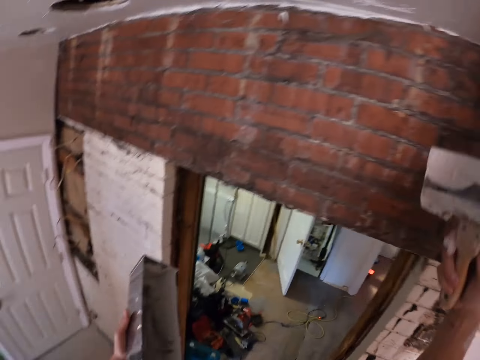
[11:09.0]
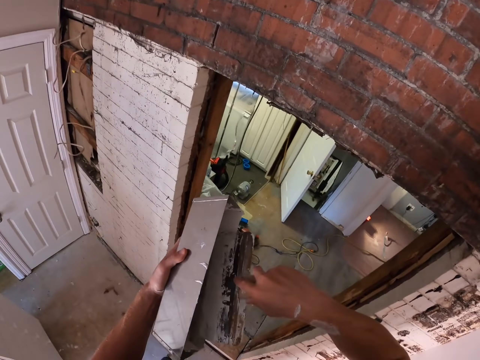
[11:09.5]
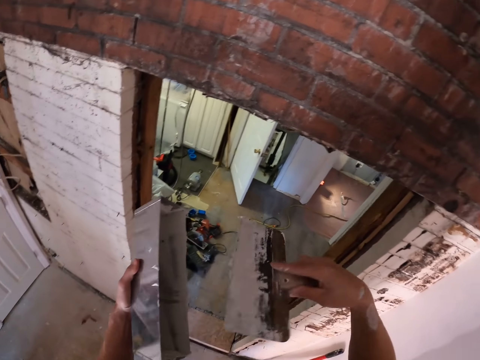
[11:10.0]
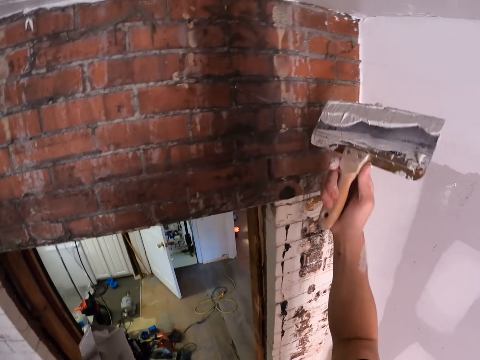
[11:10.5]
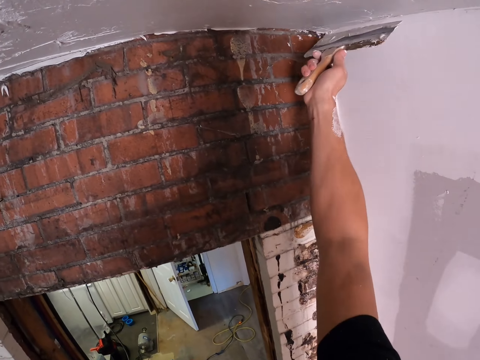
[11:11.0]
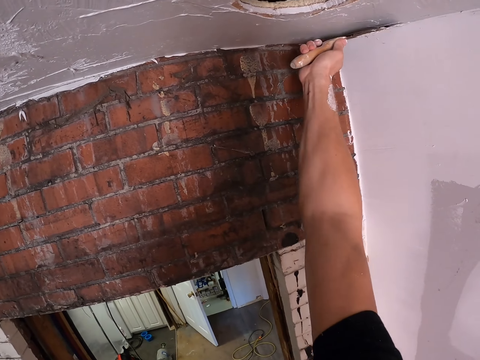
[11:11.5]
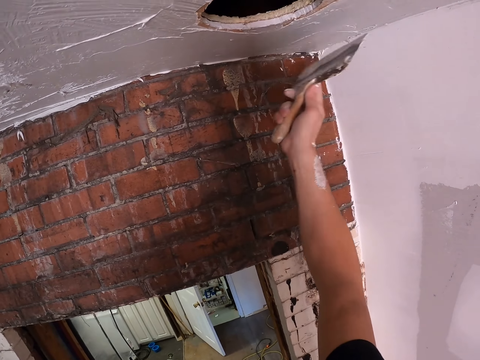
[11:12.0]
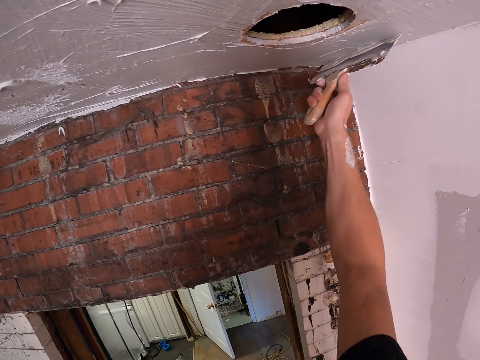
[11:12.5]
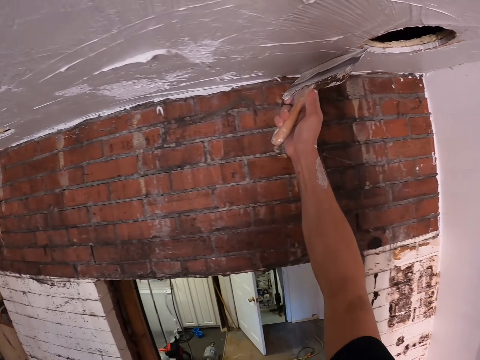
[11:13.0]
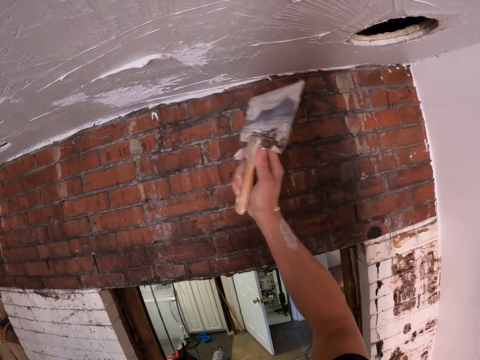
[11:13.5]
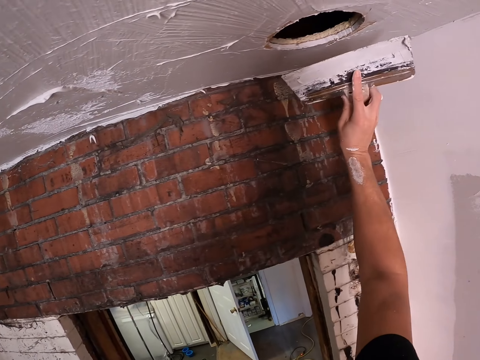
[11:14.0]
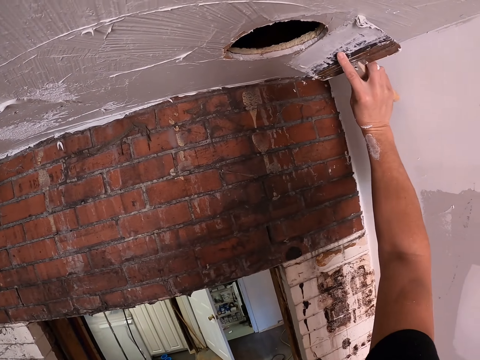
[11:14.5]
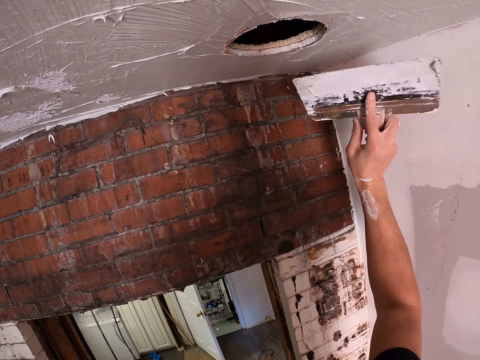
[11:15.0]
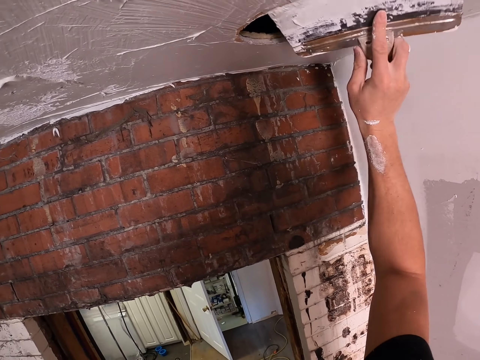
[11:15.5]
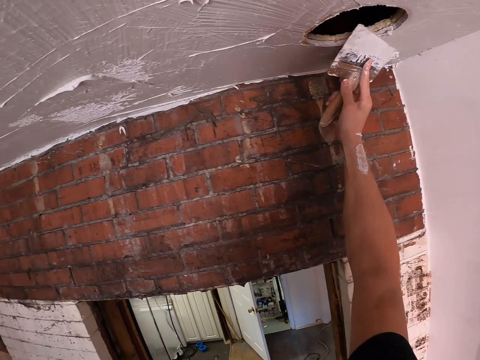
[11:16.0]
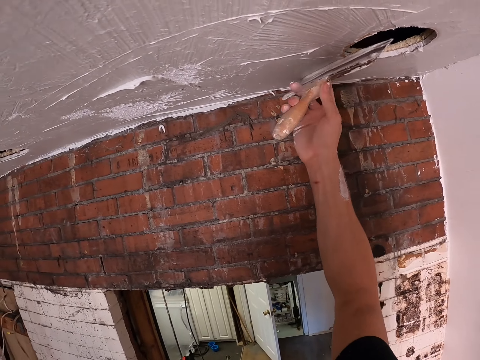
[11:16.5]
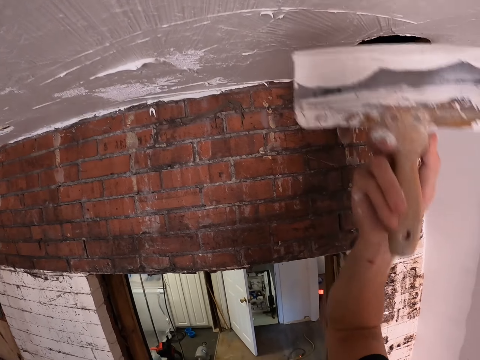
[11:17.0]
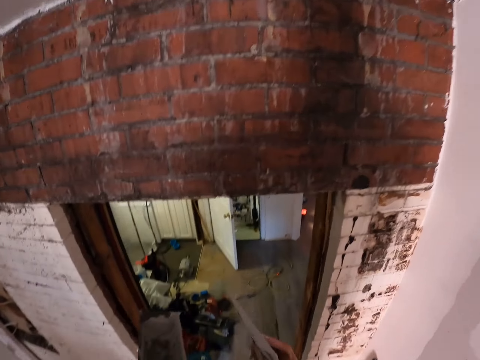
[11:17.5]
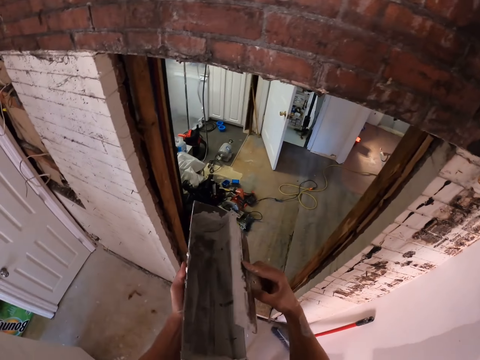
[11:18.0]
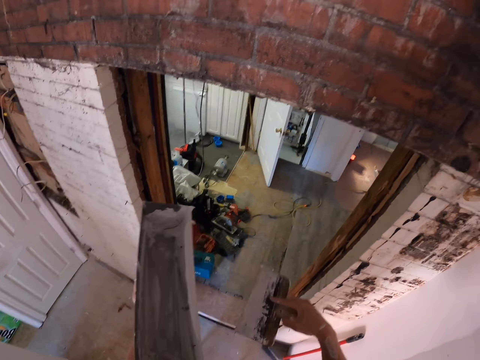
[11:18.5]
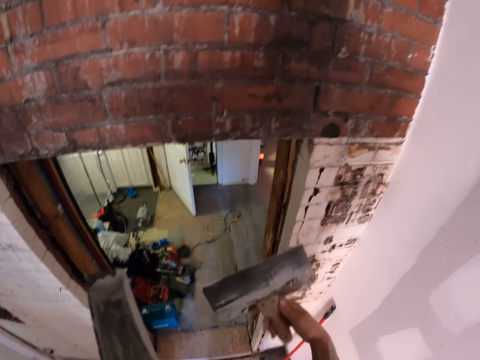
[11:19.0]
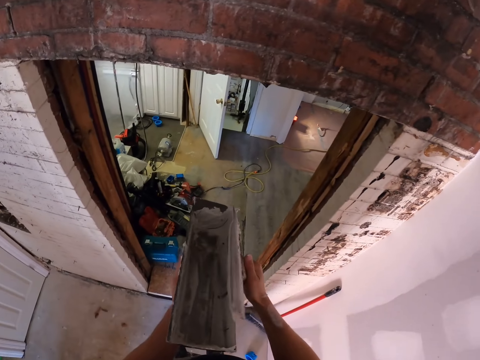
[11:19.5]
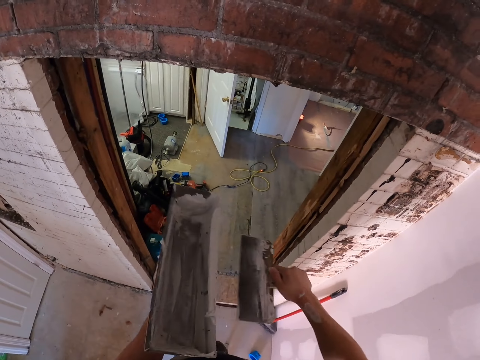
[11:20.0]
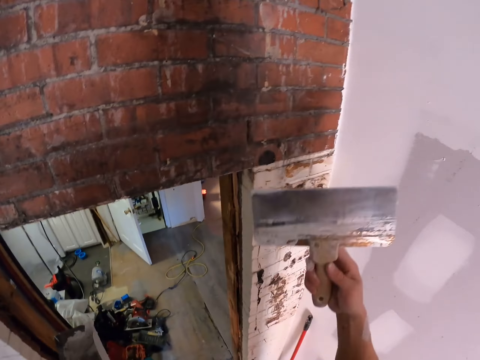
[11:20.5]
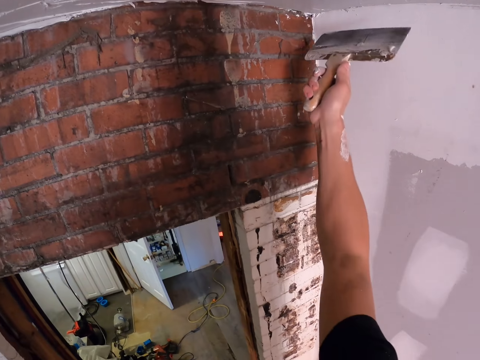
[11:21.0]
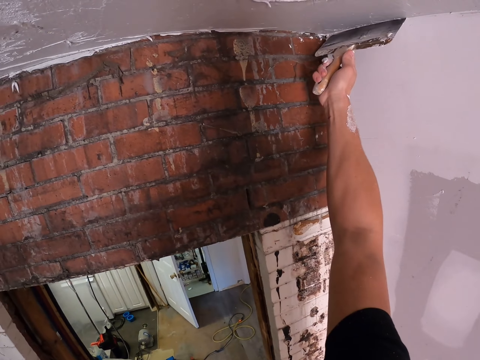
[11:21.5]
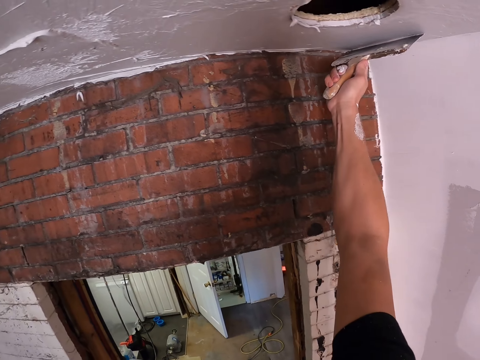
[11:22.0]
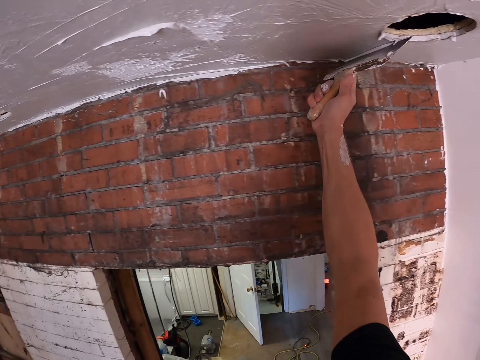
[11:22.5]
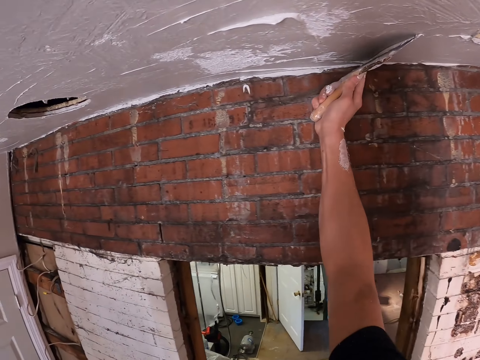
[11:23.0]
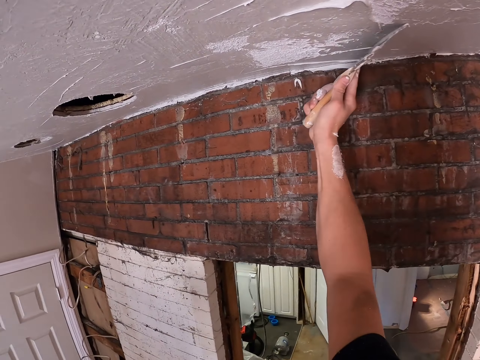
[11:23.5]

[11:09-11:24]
The camera wearer scoops the plaster from the container. They plaster the ceiling with the scraper. They wipe the scraper with the container. They plaster the ceiling with the scraper.

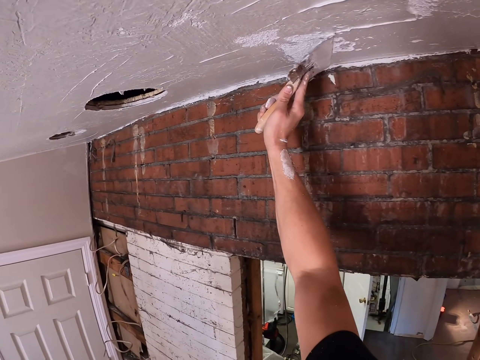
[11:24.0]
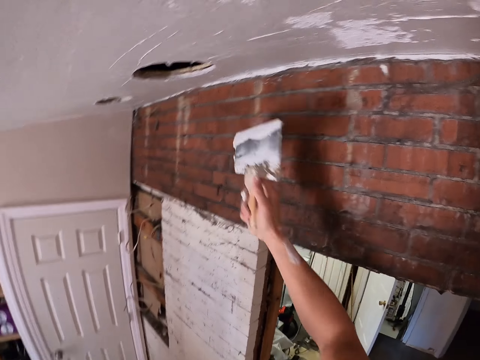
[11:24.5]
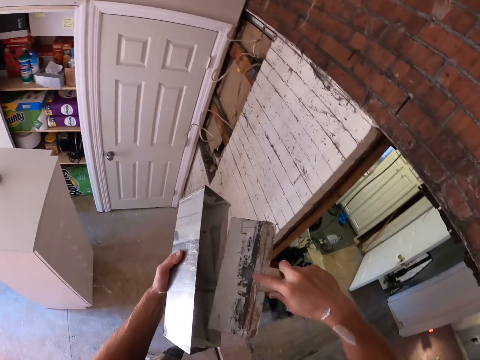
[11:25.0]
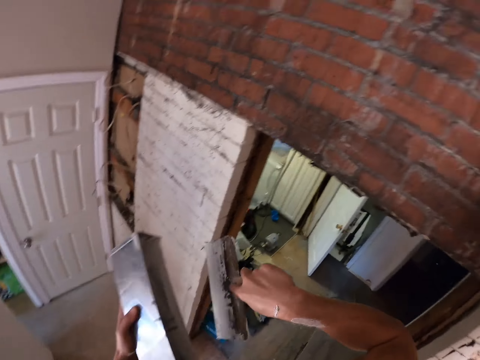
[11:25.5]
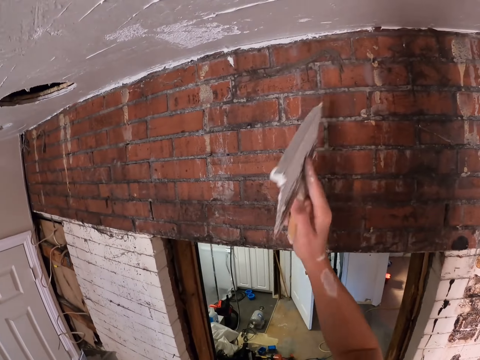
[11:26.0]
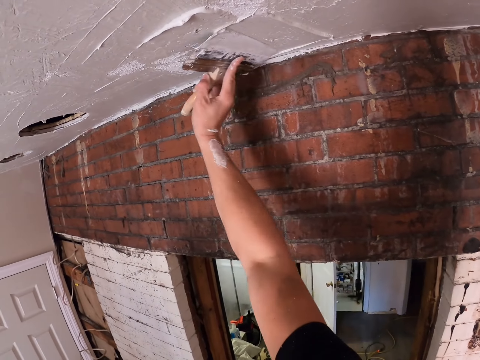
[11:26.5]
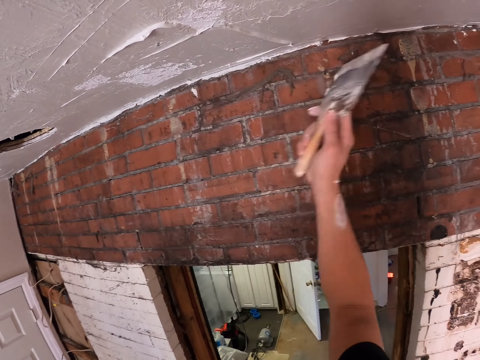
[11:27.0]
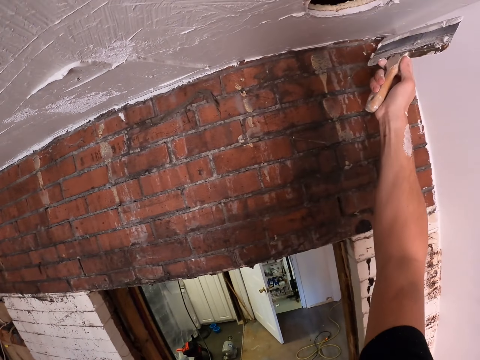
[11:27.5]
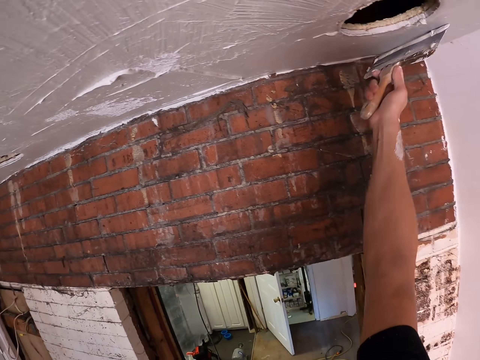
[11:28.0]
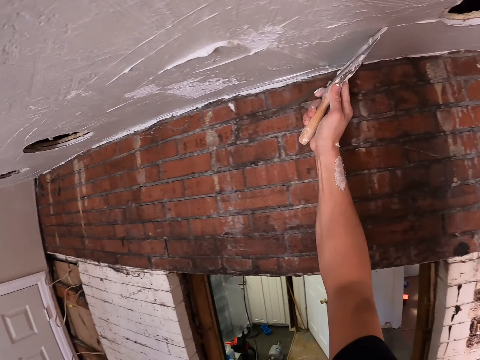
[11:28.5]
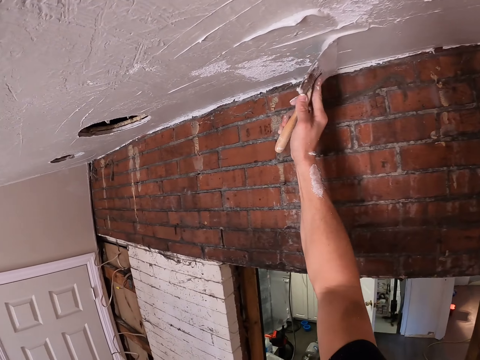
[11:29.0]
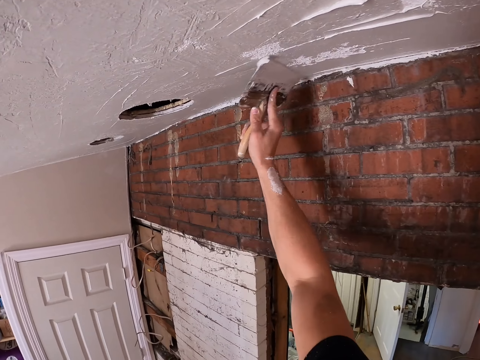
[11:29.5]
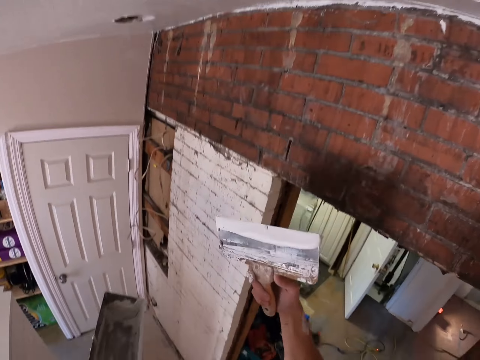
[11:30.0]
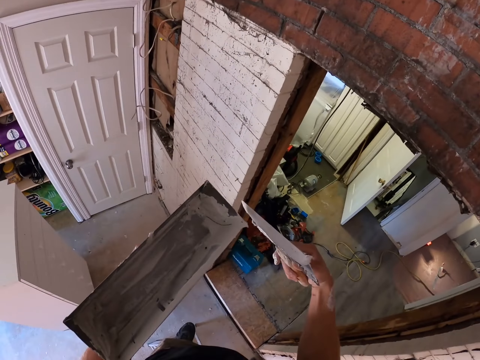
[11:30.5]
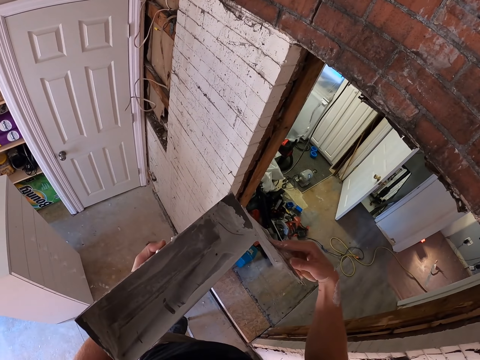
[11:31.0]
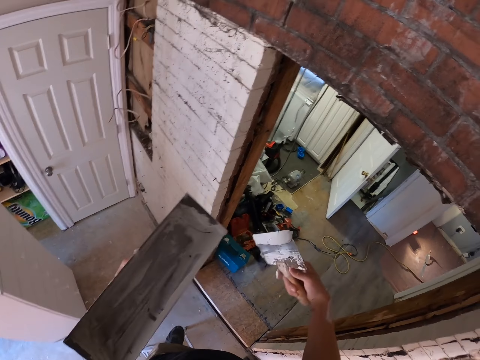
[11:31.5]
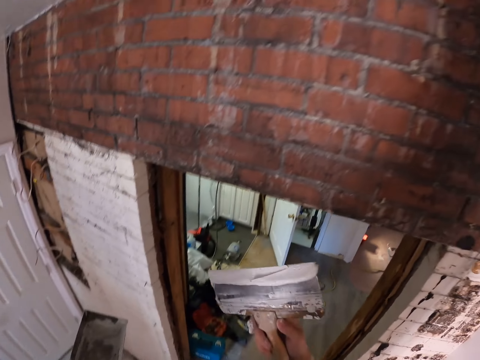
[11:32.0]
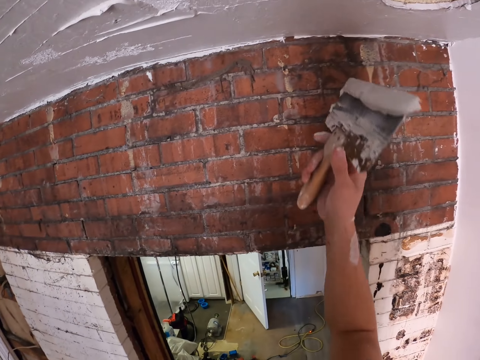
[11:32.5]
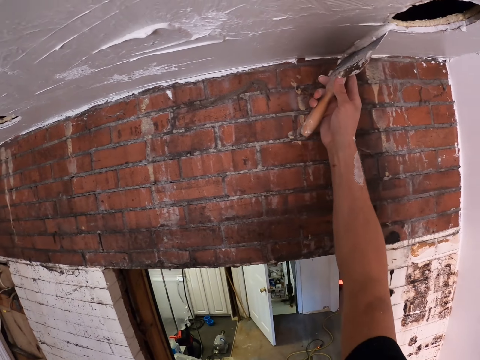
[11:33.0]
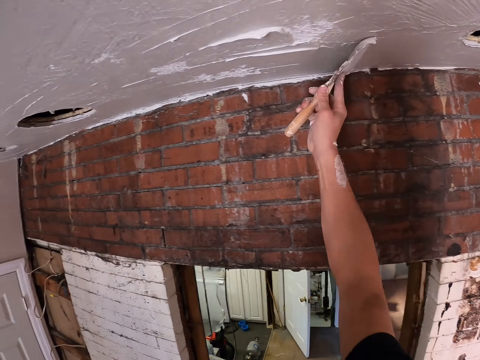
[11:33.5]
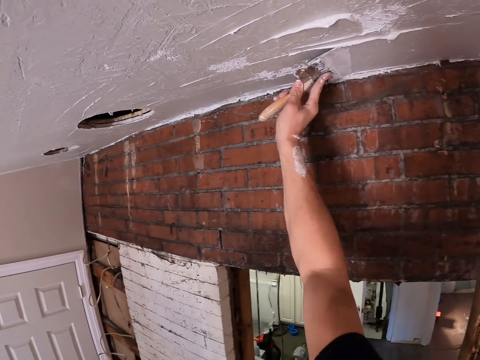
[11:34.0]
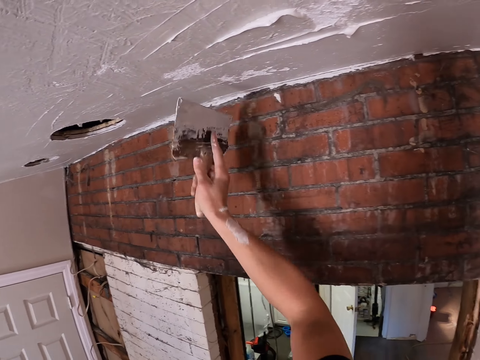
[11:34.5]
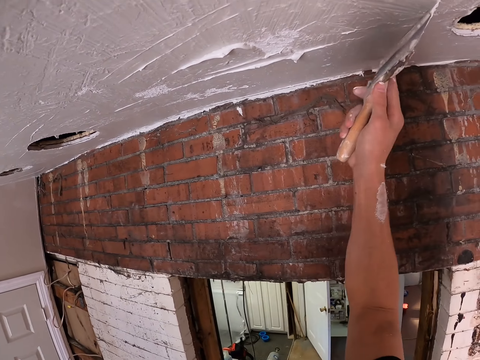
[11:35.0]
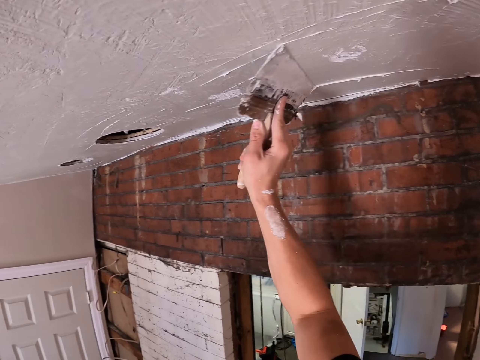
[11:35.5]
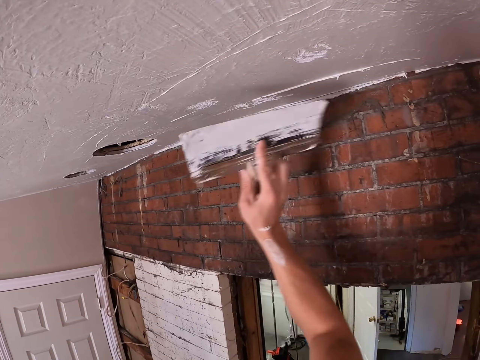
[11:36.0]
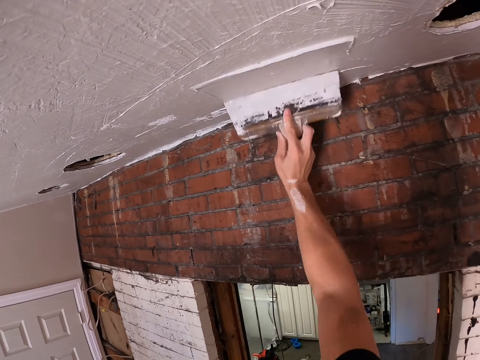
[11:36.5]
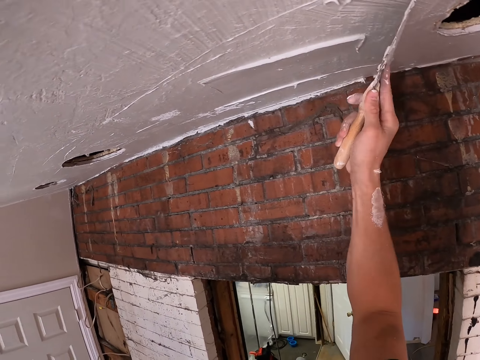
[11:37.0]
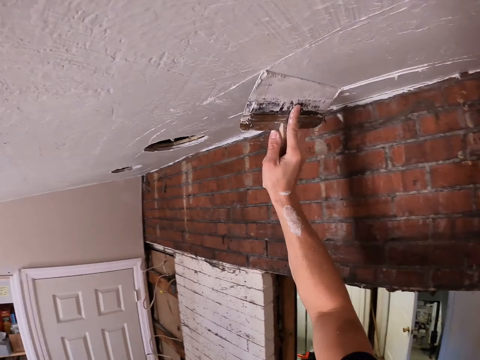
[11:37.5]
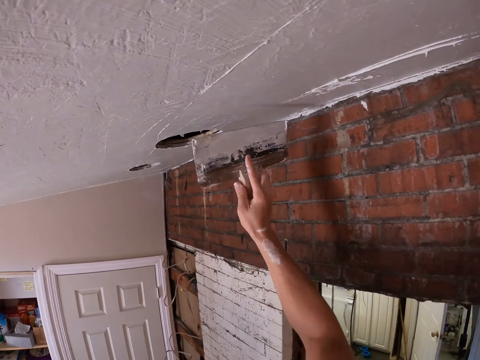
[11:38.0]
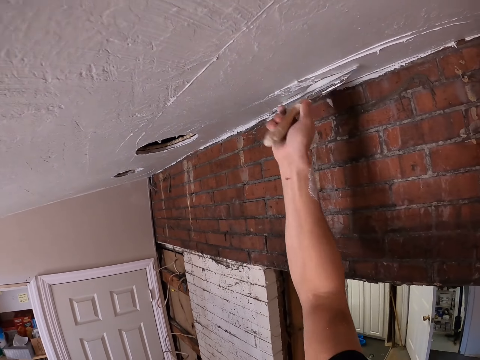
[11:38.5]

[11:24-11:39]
The camera wearer scoops the plaster from the container. They plaster the ceiling with the scraper. They wipe the scraper with the container. They plaster the ceiling with the scraper.
